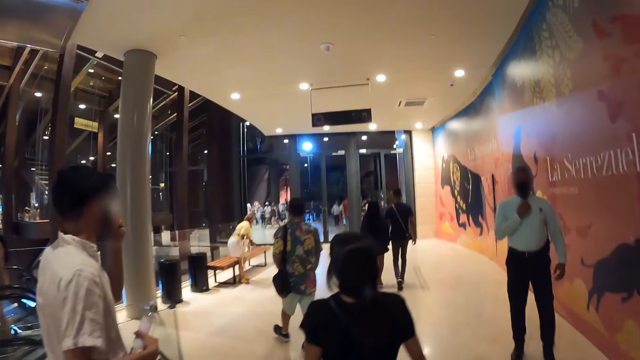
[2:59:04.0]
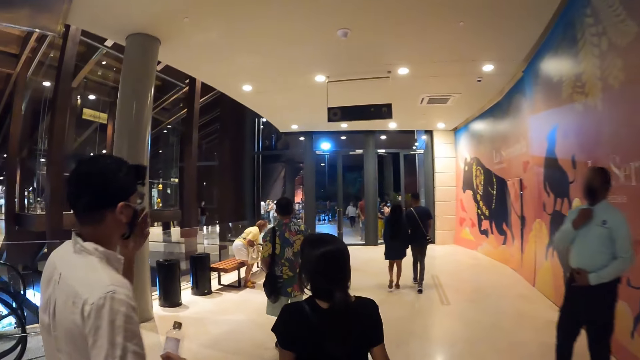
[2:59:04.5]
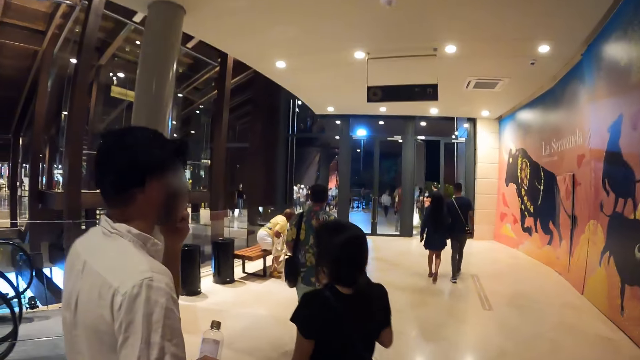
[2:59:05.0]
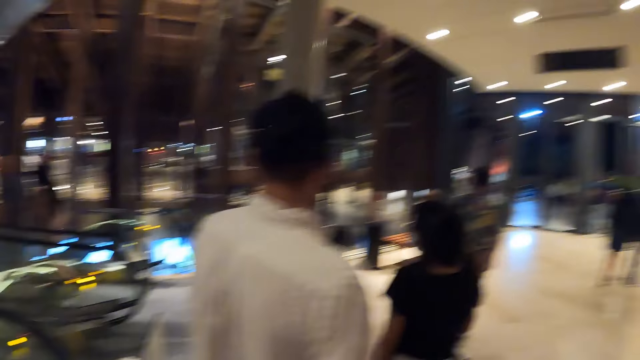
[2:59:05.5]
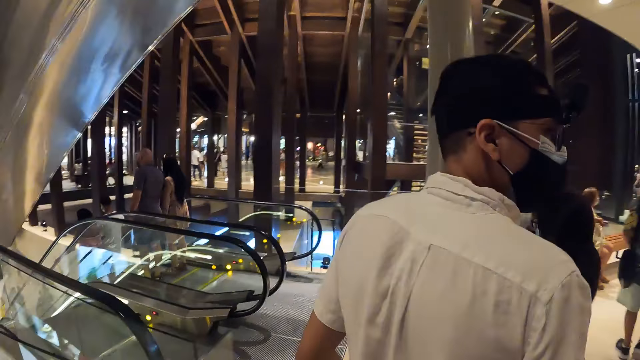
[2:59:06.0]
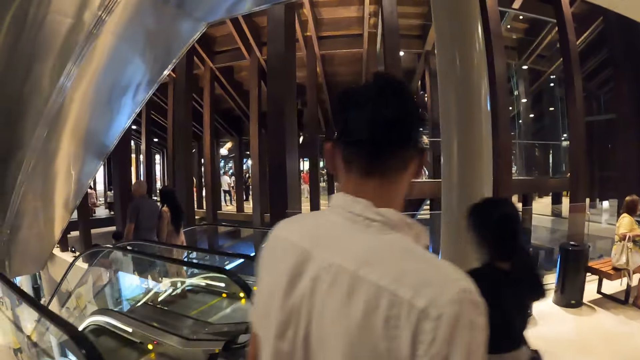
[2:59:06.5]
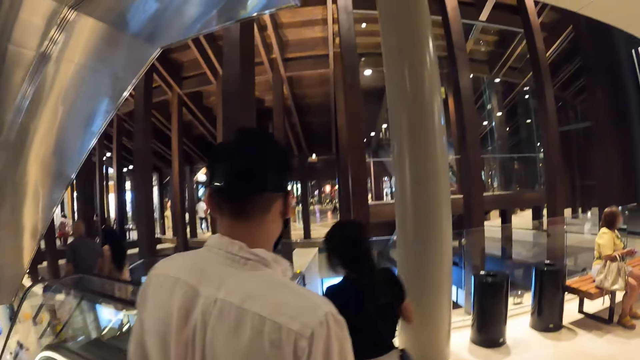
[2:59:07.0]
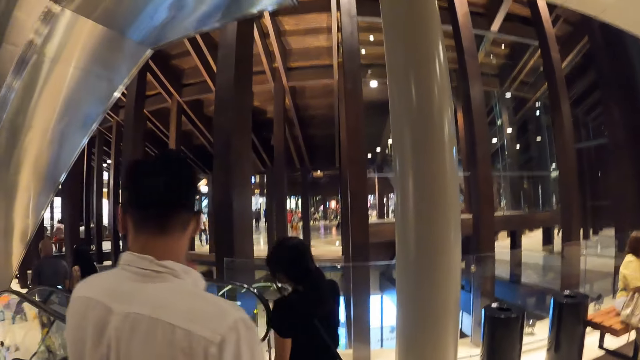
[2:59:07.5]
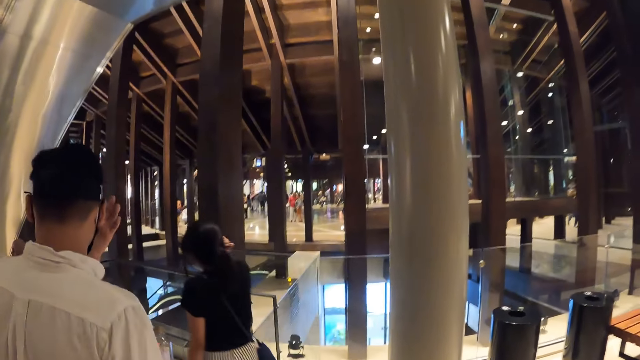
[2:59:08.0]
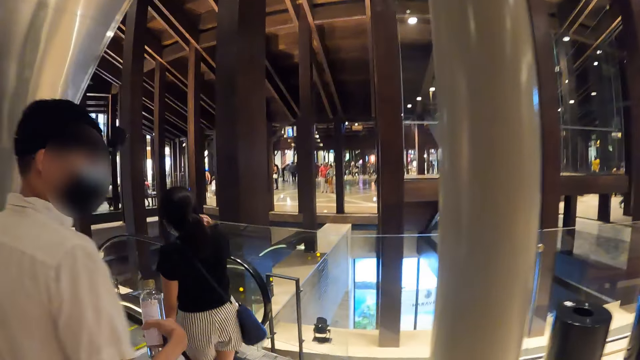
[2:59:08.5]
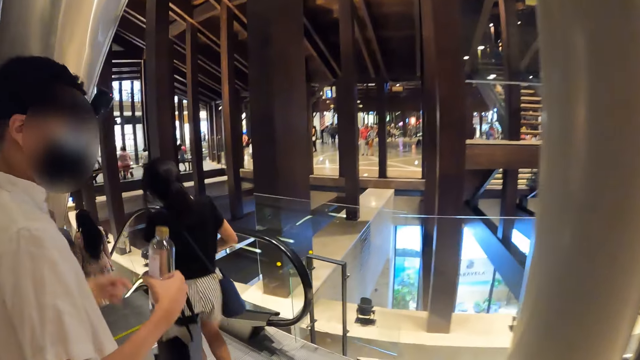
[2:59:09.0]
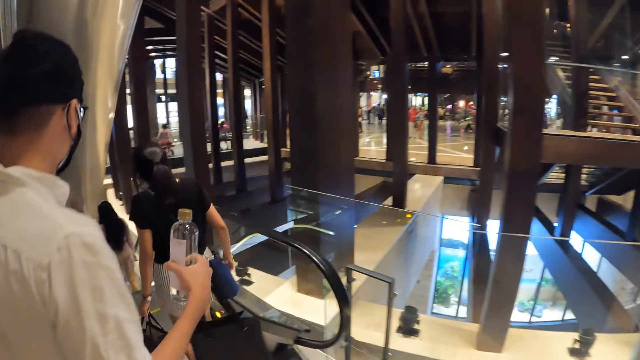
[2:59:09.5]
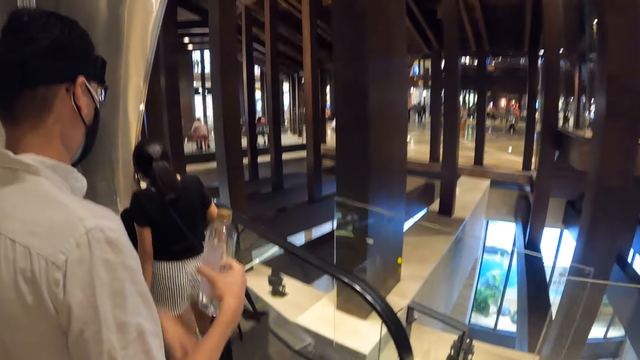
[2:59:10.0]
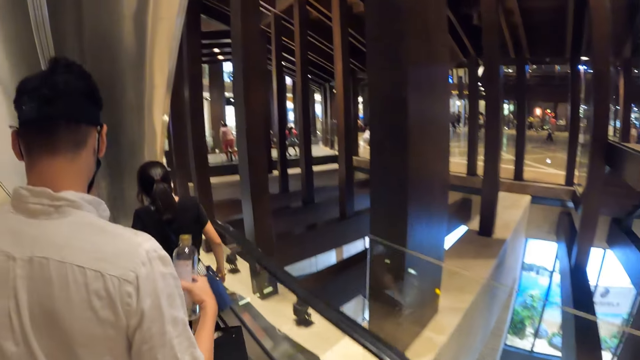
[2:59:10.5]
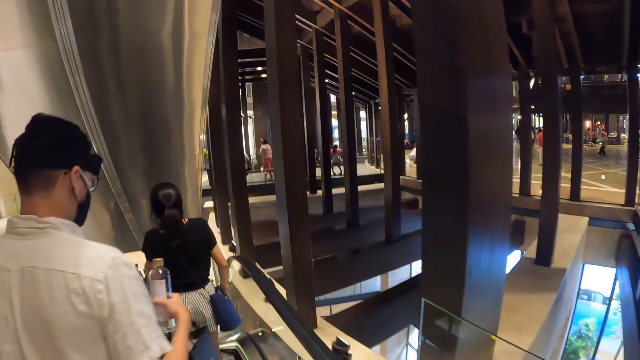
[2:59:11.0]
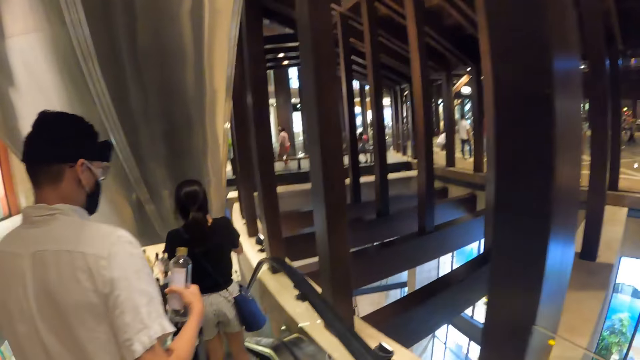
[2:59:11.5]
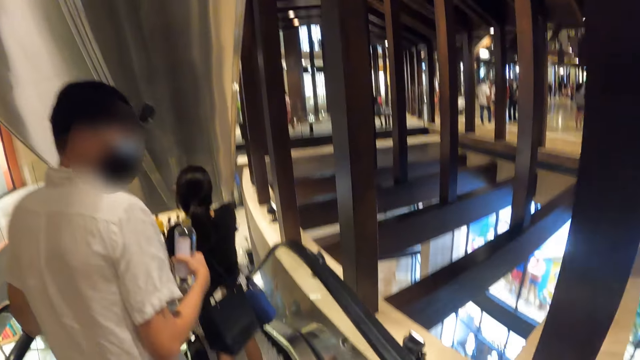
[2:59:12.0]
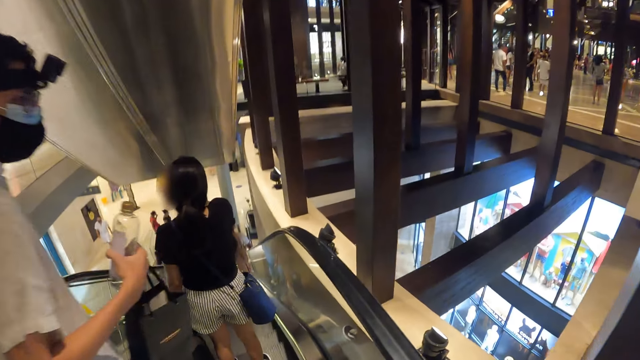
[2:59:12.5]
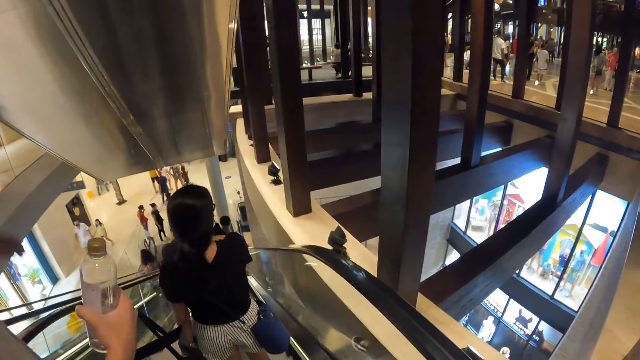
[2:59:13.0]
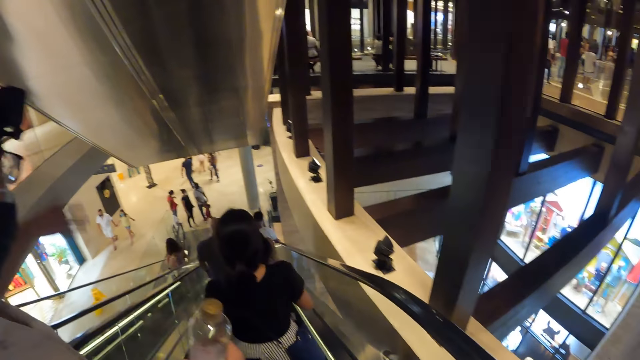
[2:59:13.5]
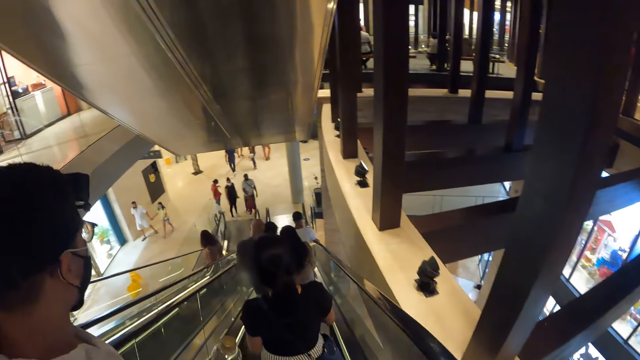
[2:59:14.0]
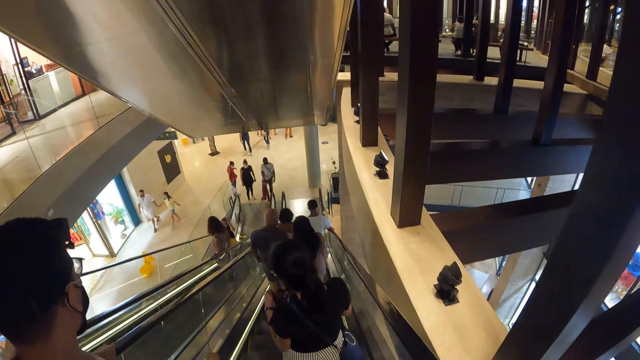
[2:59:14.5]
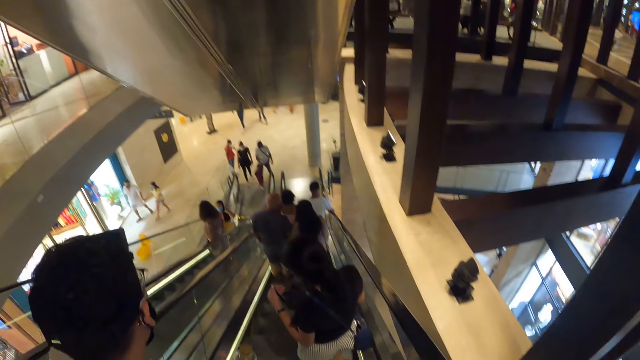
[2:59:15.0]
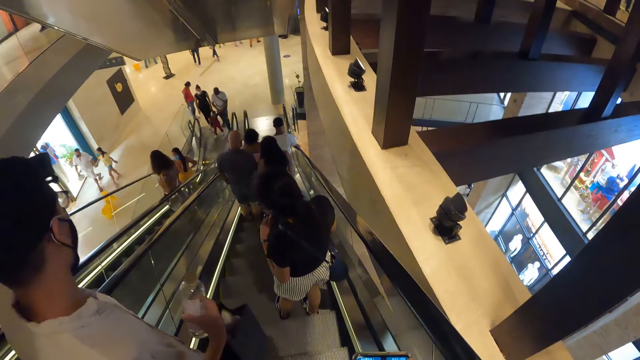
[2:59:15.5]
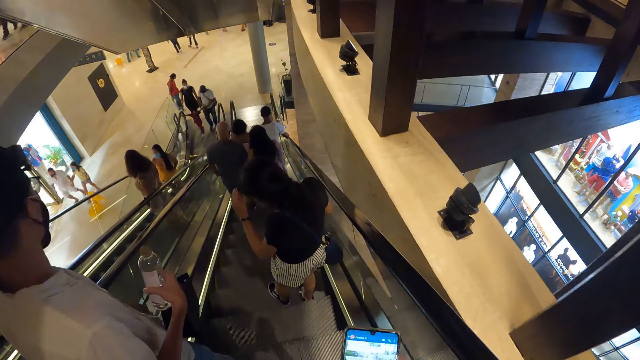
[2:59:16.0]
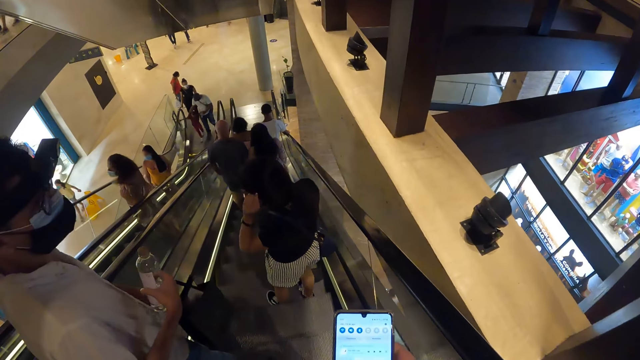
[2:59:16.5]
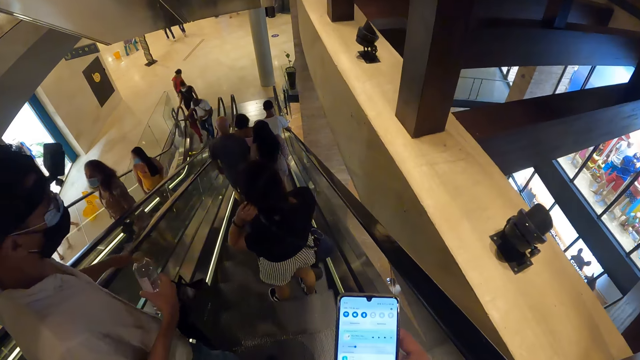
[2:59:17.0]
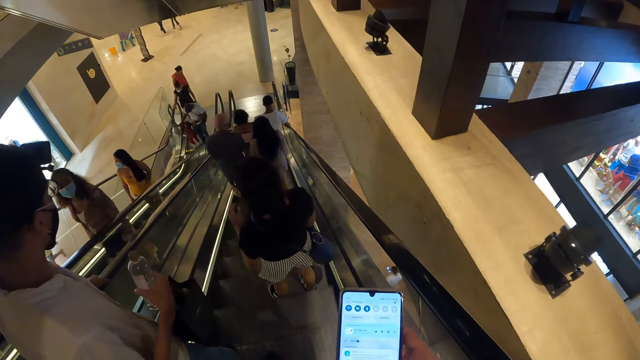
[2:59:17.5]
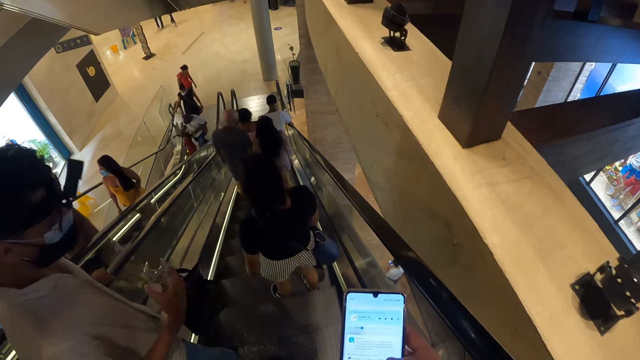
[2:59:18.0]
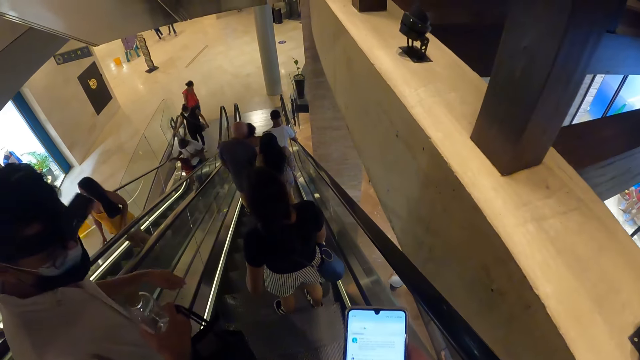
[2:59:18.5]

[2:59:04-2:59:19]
A man adjusts the face mask on his face with his left hand and touches his face with his left hand. The woman runs her right hand through her hair. The woman rides an escalator. The man rides the escalator. The camera wearer rides the escalator. He interacts with the man. He operates the phone in his right hand. The woman adjusts her hair with her left hand.

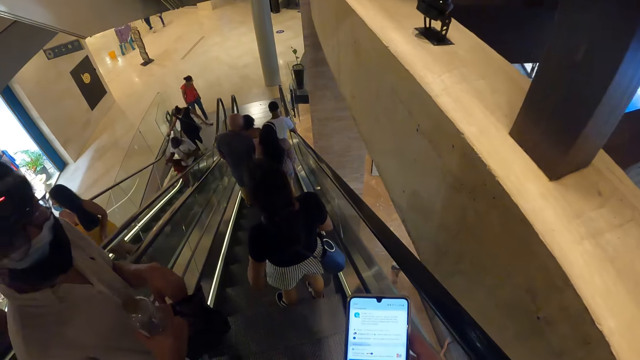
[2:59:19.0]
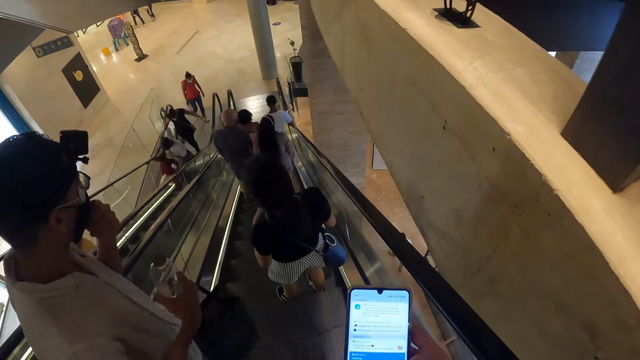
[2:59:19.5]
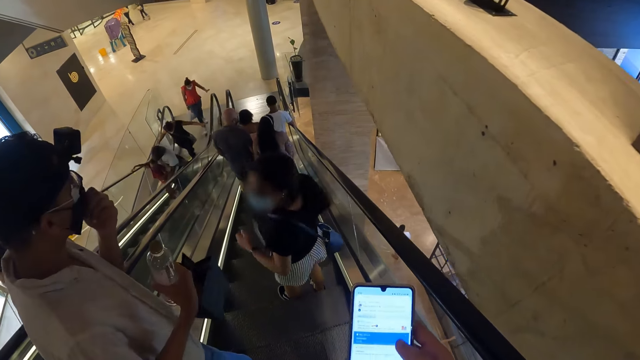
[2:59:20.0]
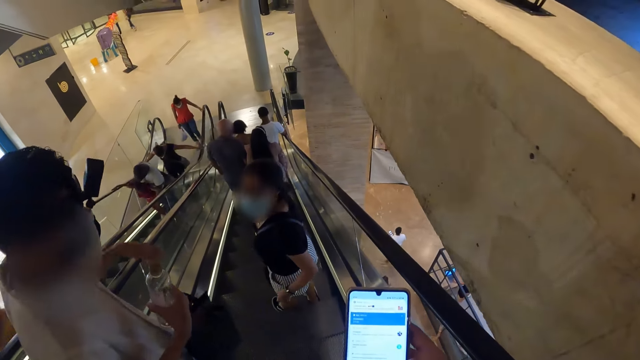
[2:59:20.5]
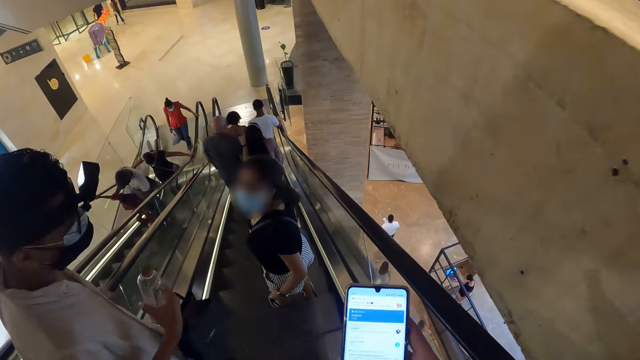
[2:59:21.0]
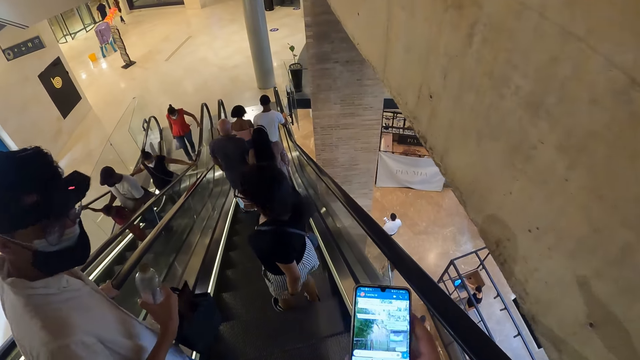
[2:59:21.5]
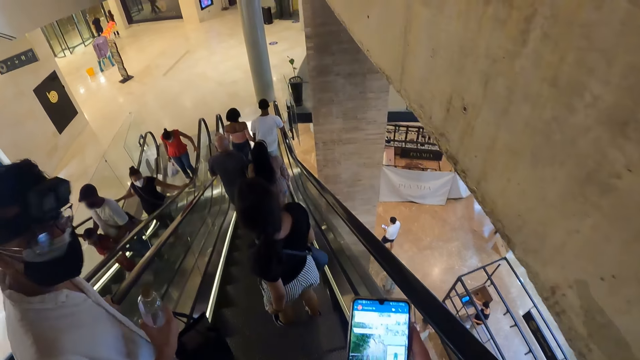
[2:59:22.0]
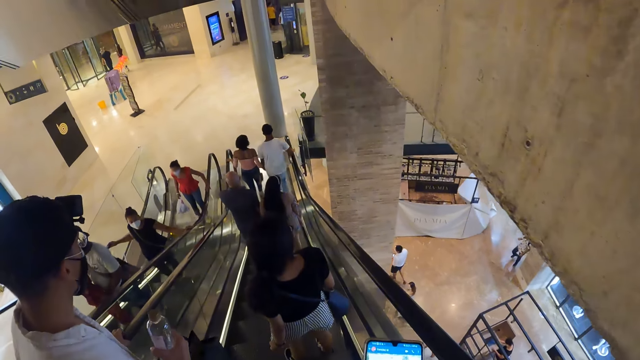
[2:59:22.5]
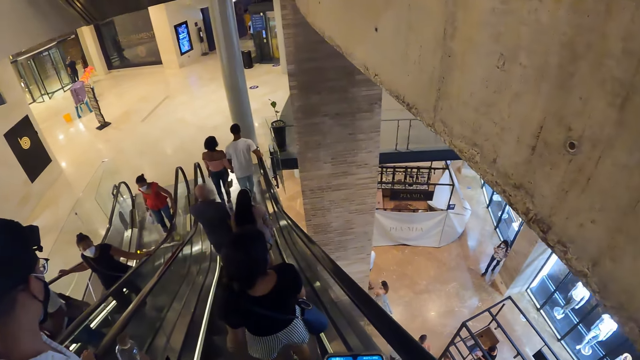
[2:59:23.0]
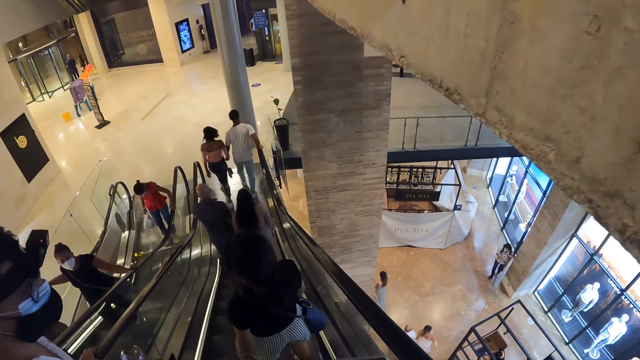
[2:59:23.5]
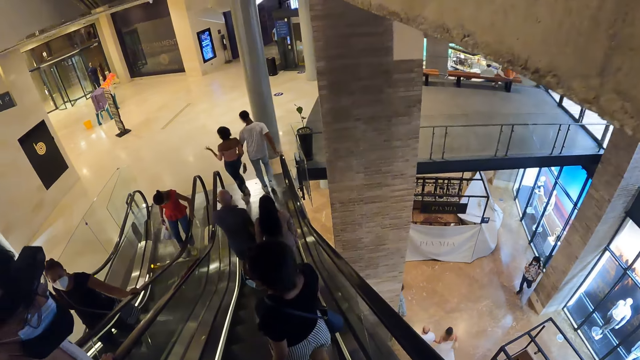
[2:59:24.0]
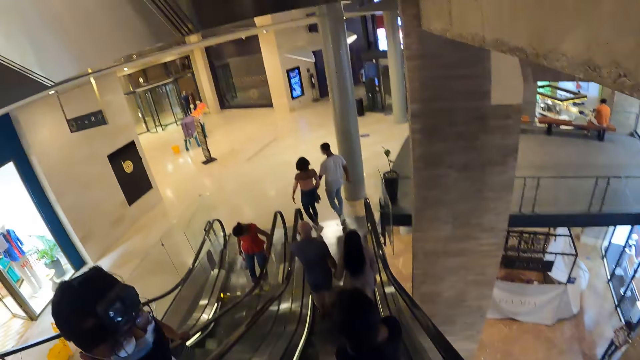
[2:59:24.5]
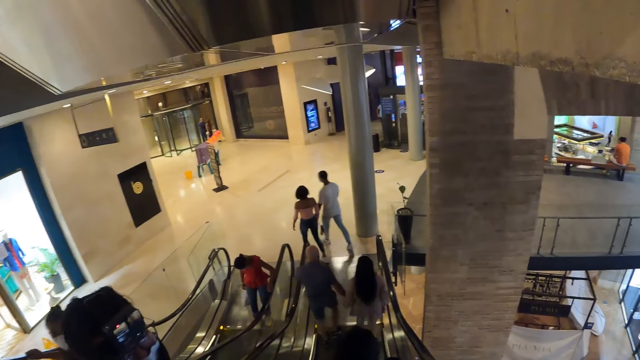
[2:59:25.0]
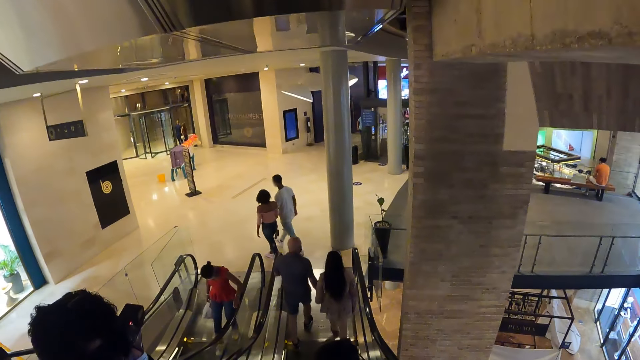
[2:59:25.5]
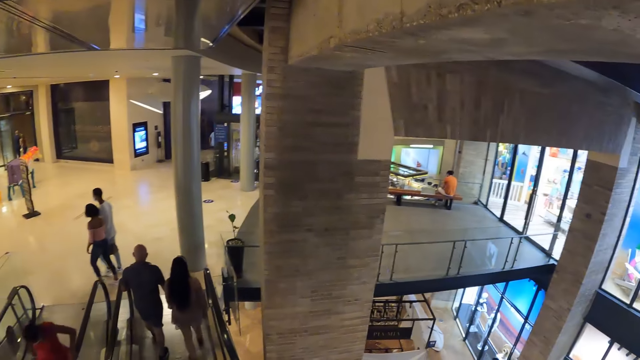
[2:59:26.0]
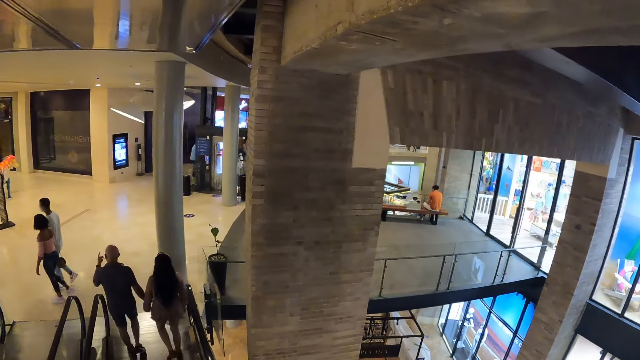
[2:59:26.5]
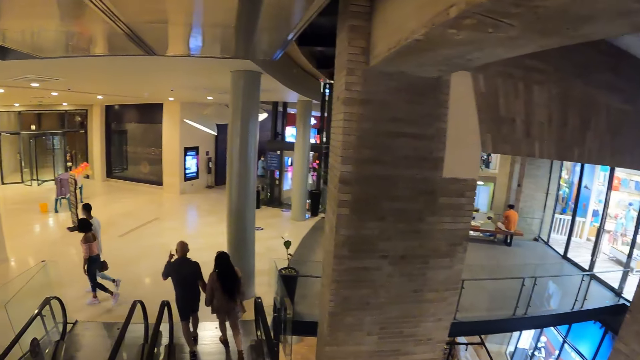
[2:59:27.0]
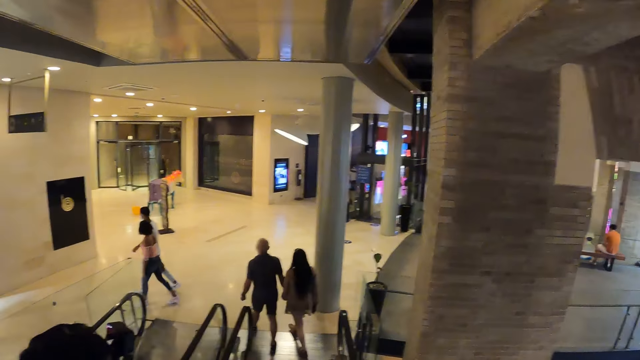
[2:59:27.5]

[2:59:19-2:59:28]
The man adjusts the face mask on his face with his left hand. The man interacts with the woman. The man interacts with the camera wearer.
